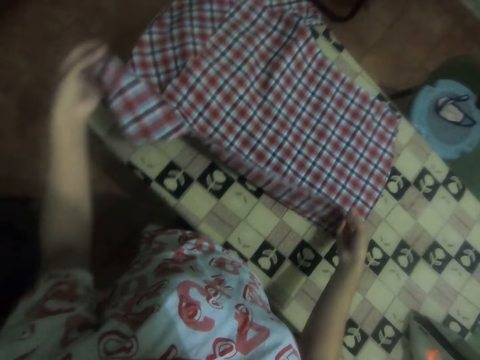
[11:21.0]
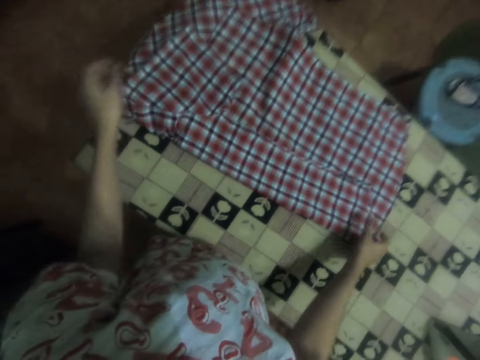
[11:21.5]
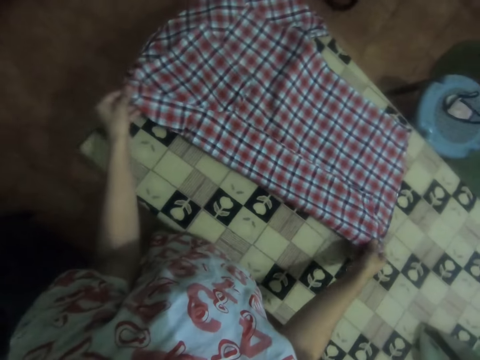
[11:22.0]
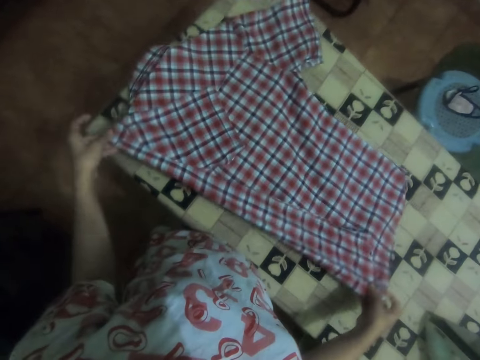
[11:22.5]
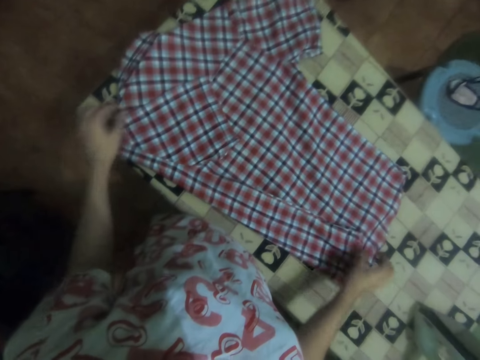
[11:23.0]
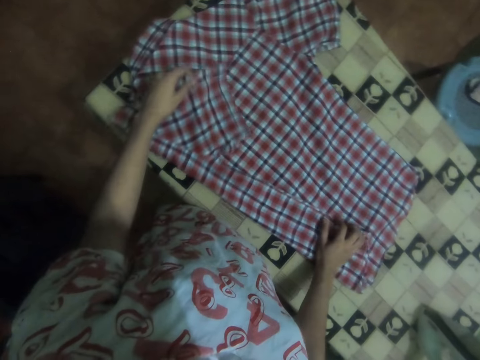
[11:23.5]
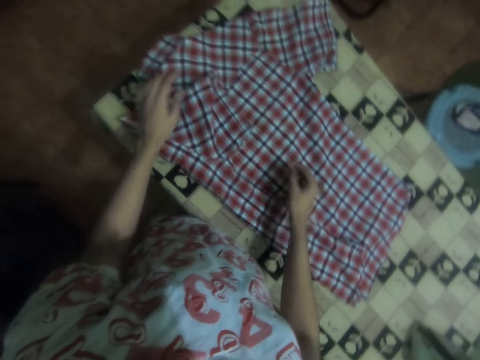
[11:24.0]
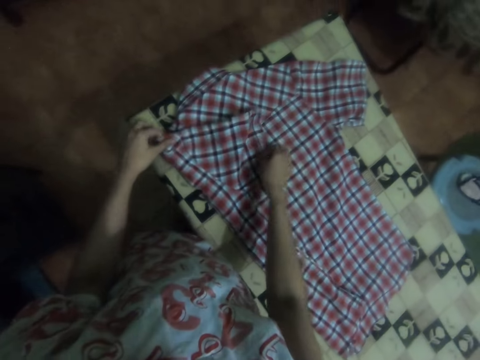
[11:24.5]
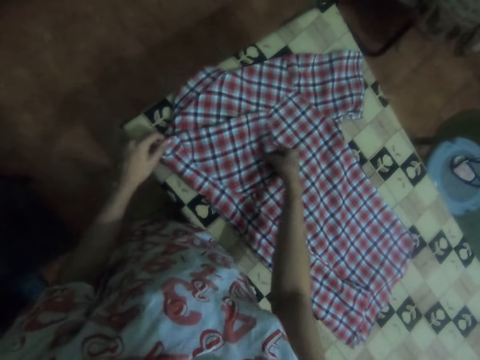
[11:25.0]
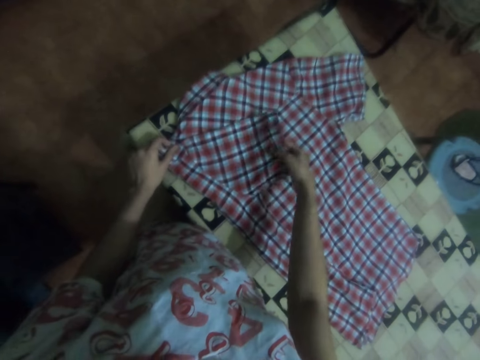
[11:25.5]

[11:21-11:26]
The camera wearer folds the shirt.

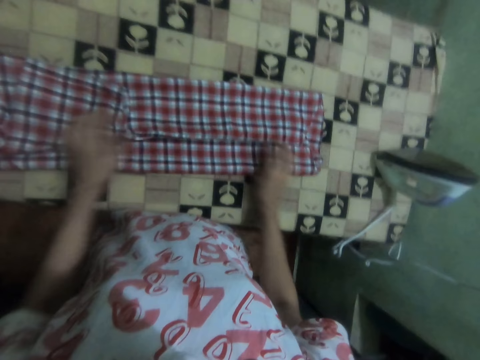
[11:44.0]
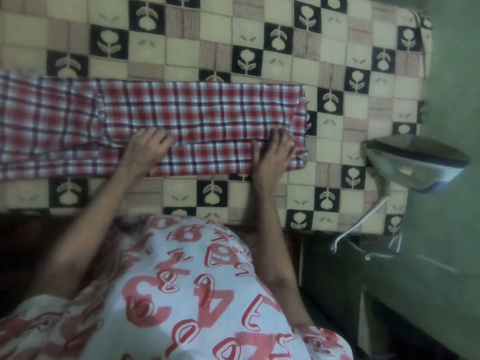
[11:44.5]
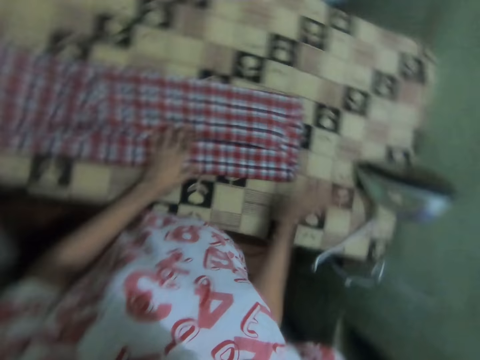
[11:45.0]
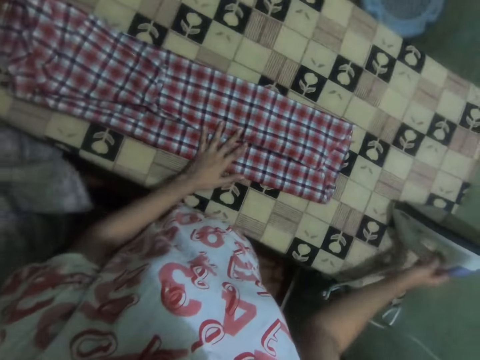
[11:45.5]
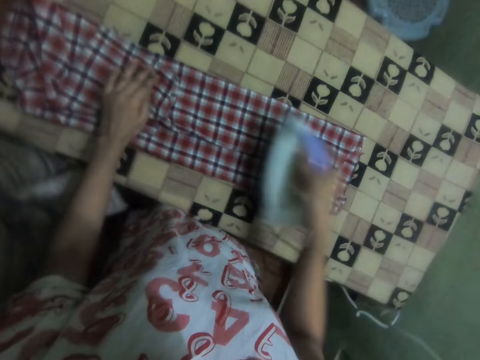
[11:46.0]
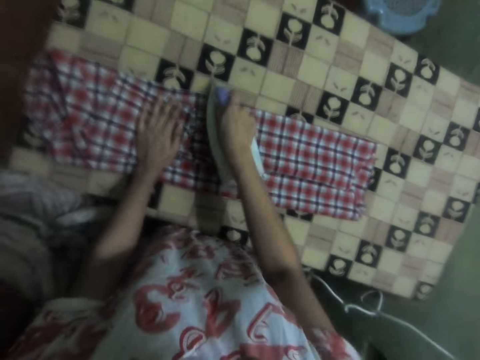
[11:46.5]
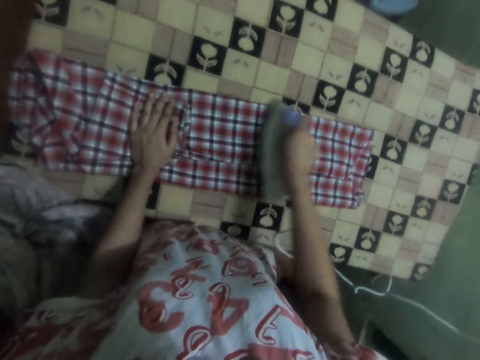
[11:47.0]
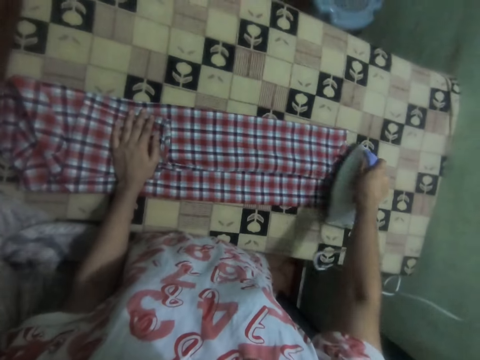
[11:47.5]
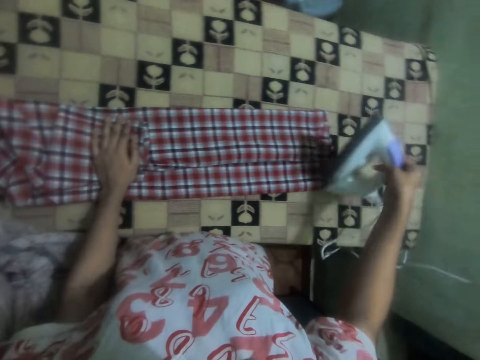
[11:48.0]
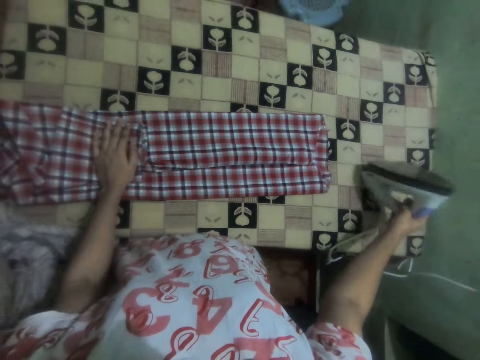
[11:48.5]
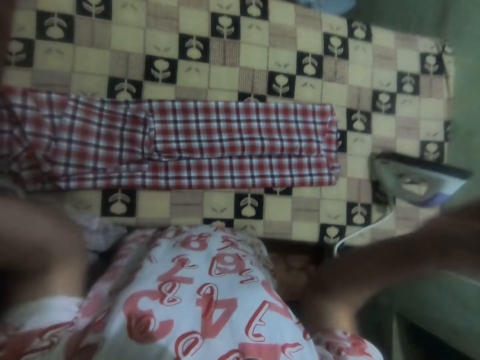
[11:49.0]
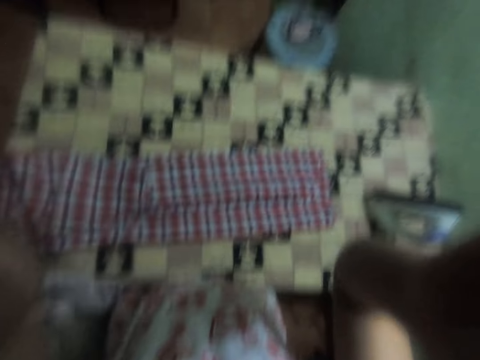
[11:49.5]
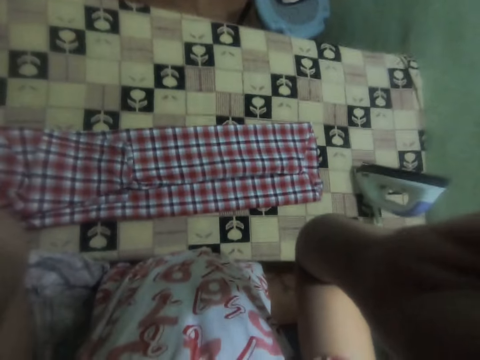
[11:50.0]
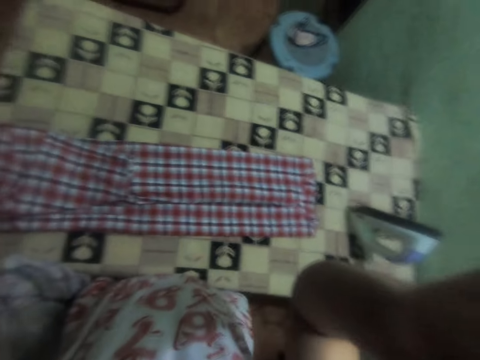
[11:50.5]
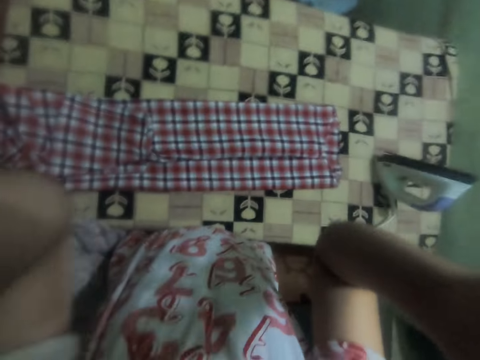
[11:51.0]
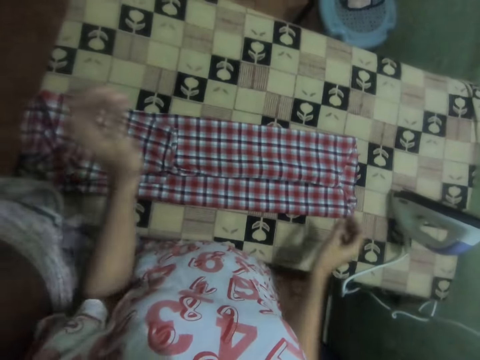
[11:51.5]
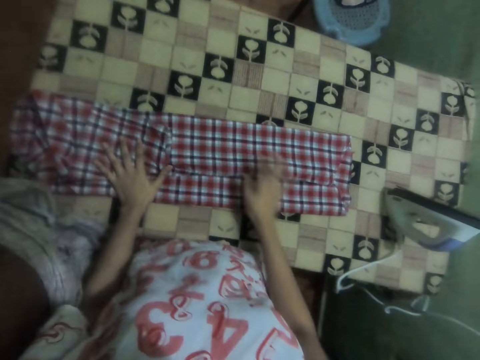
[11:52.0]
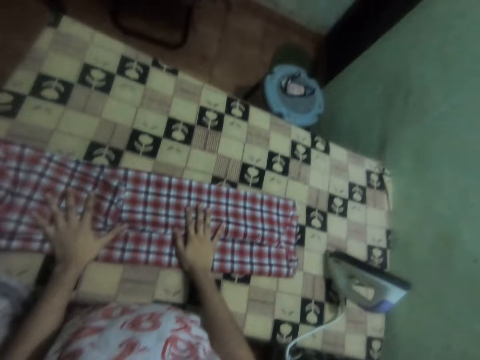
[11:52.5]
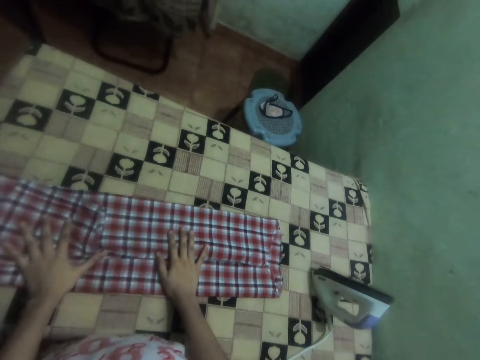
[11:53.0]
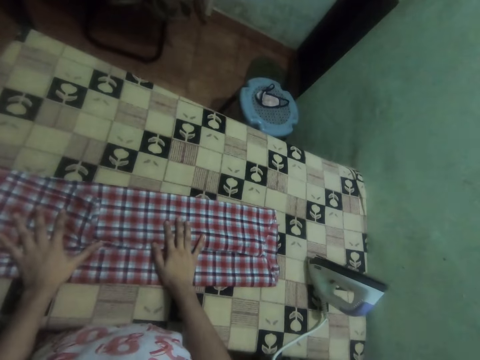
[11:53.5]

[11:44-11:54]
The camera wearer picks up the iron box. They iron the shirt with the iron box. They interact with a person. They put the iron box on the ironing table. They adjust the camera on the head. They look around in the room.

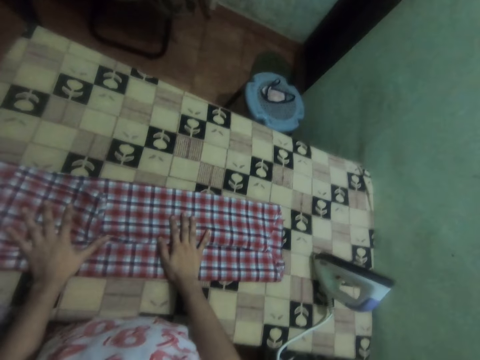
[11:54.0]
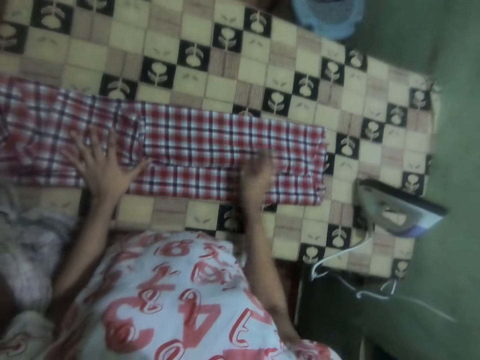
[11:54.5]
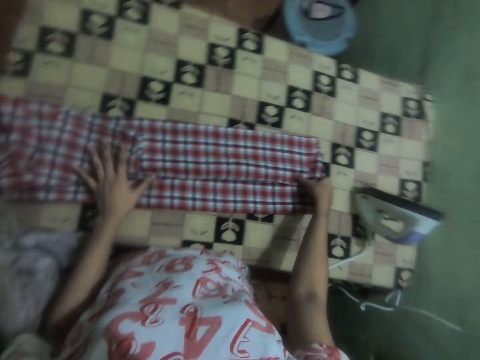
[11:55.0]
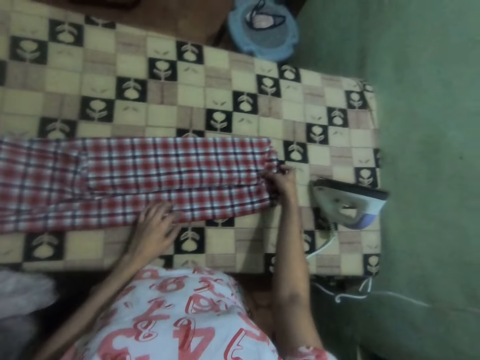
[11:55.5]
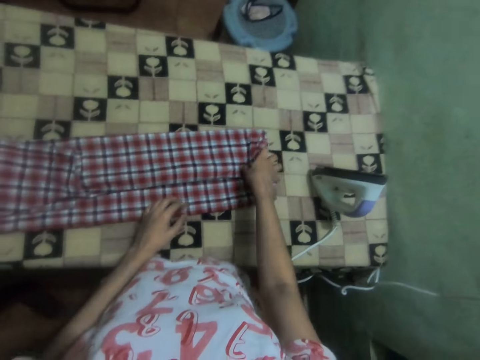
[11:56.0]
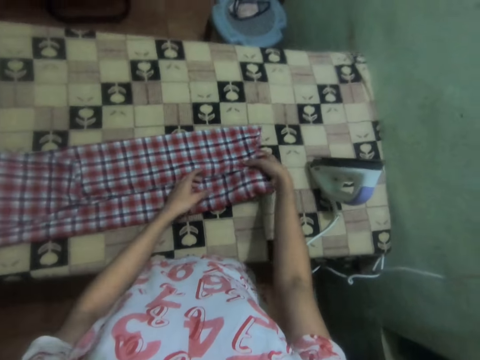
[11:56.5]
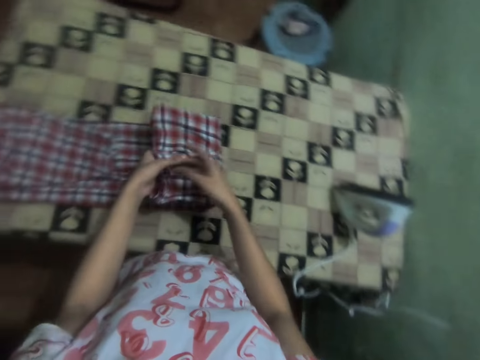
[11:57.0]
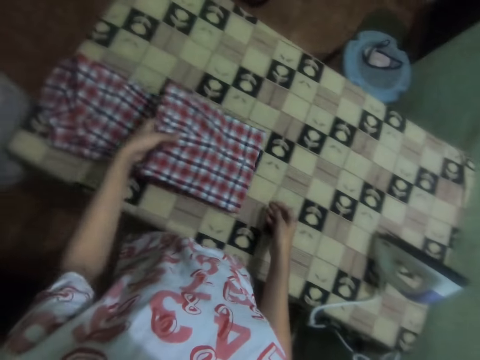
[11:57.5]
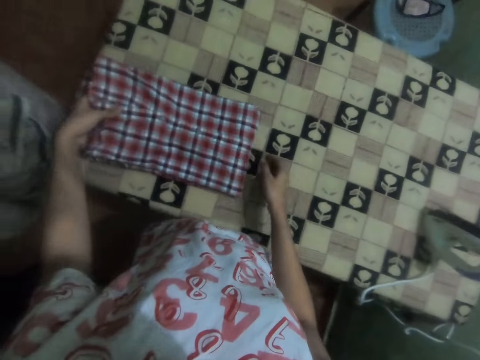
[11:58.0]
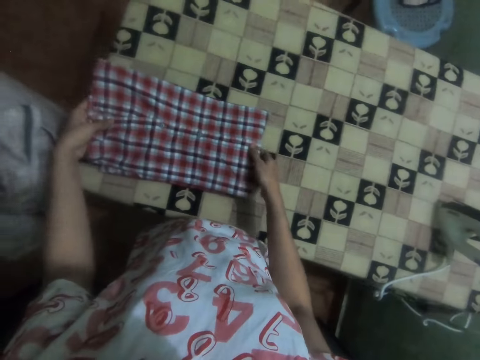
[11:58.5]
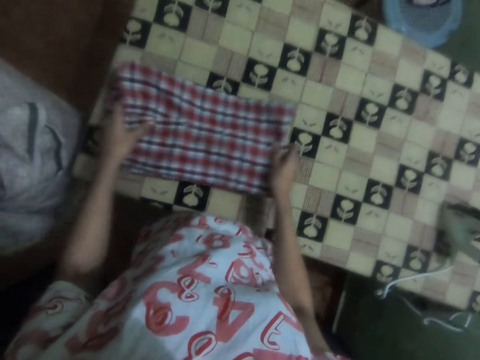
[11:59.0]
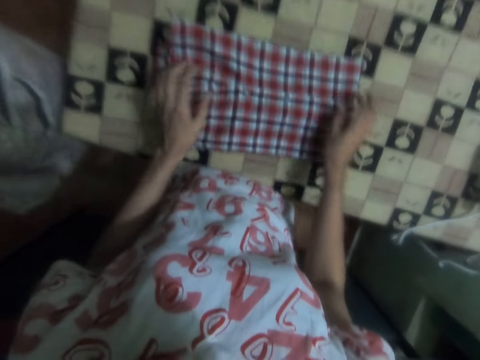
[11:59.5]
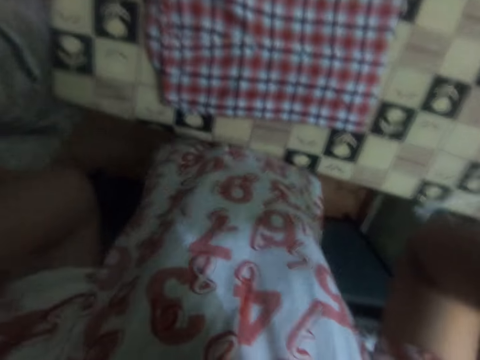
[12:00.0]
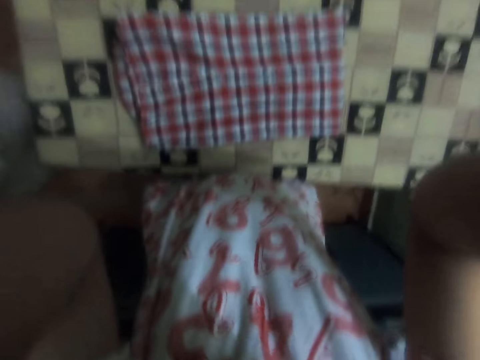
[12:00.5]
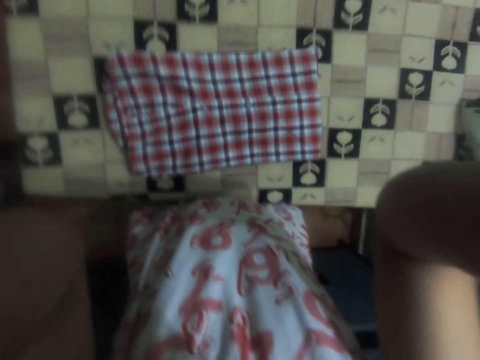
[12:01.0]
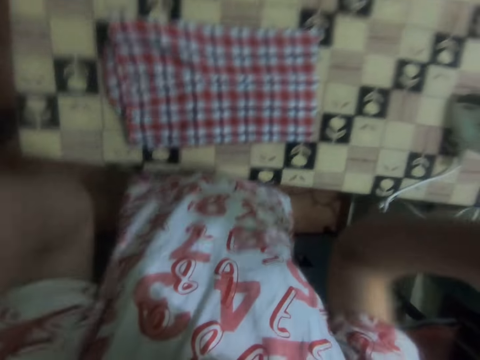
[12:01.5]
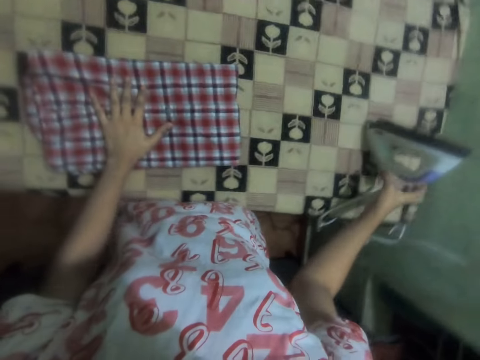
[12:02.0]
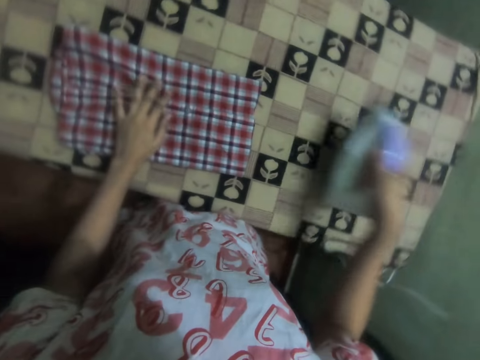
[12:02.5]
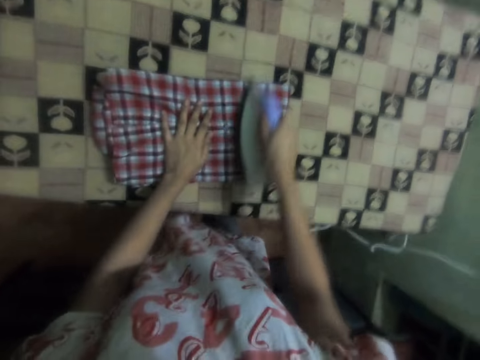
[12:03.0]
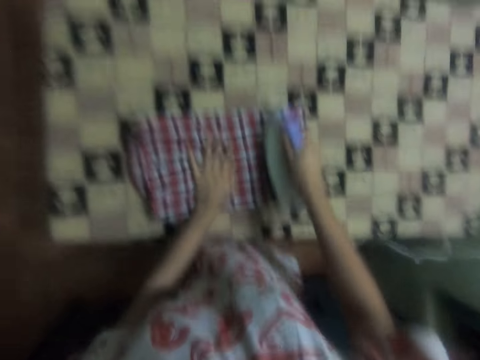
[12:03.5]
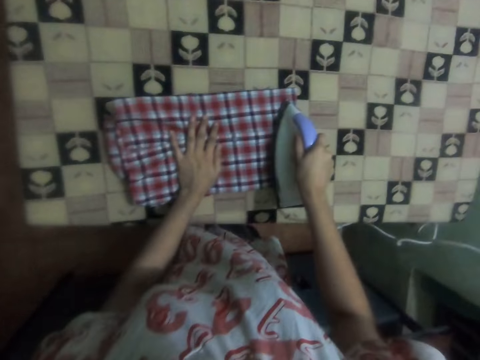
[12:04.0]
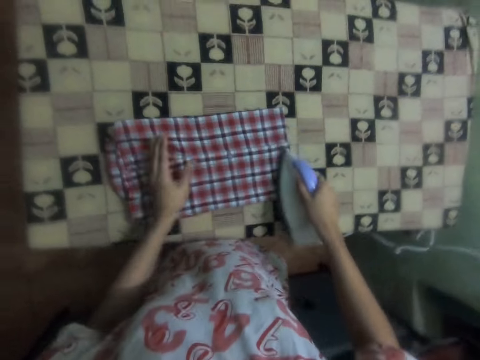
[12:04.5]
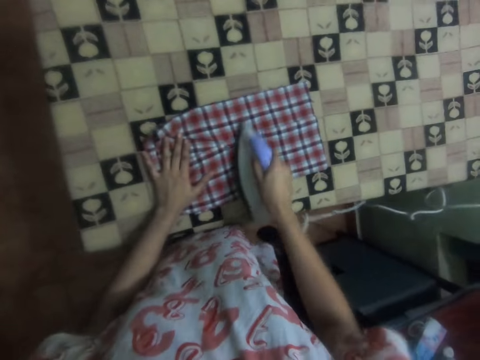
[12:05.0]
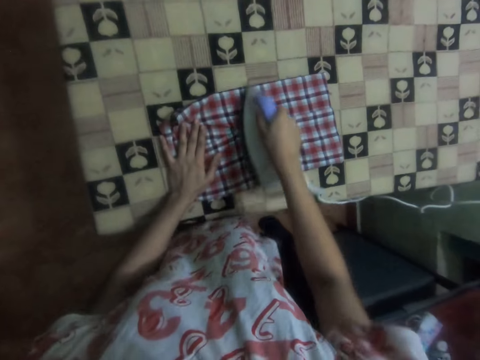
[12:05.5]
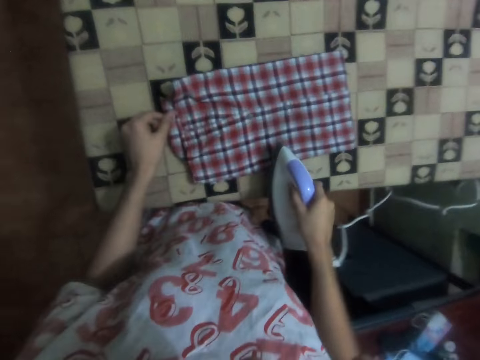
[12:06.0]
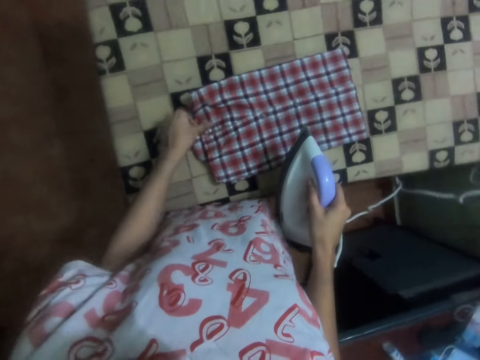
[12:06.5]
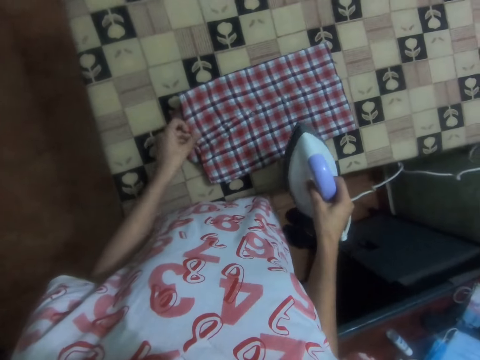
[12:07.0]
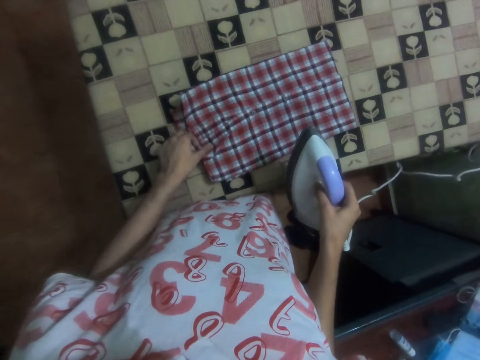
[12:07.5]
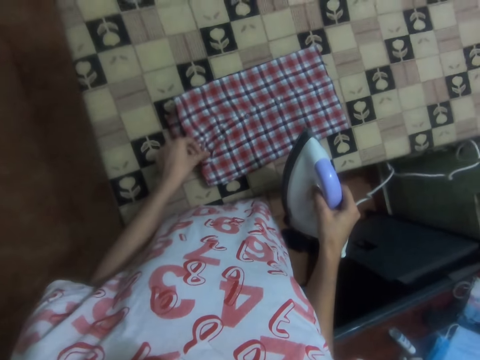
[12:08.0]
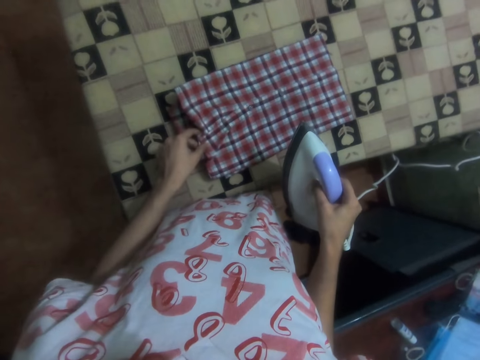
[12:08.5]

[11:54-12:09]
The camera wearer folds the cloth with both hands. A person walks around in the house. The camera wearer converses with the person. They adjust the camera on the head. They take the iron box from the table. They iron the shirt with the iron box. They adjust the shirt.
